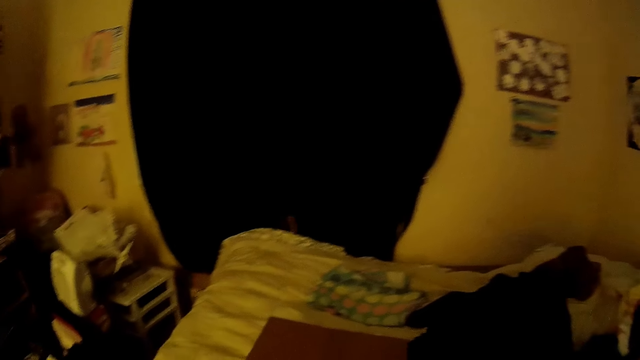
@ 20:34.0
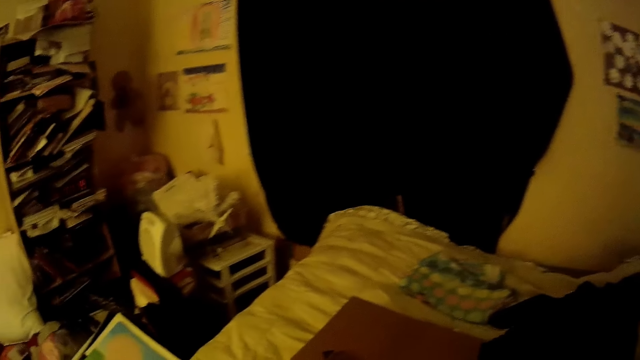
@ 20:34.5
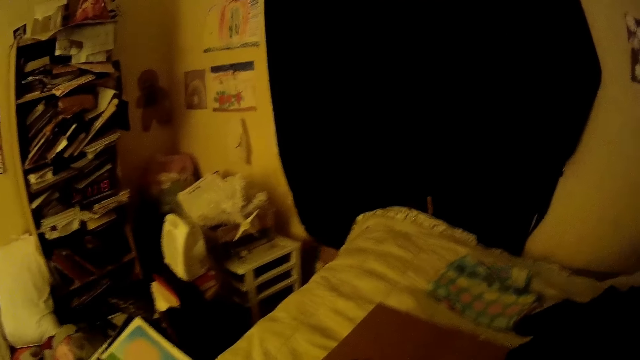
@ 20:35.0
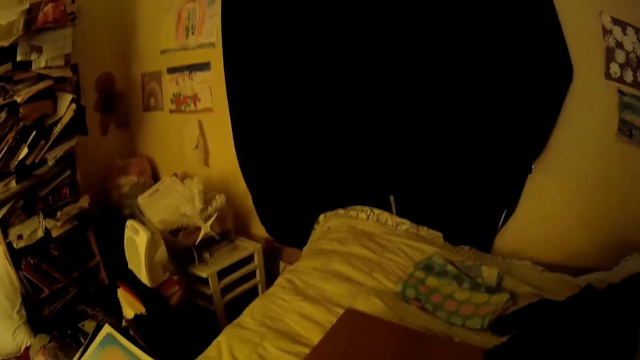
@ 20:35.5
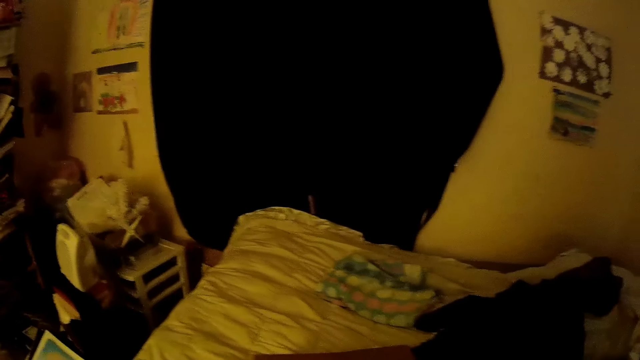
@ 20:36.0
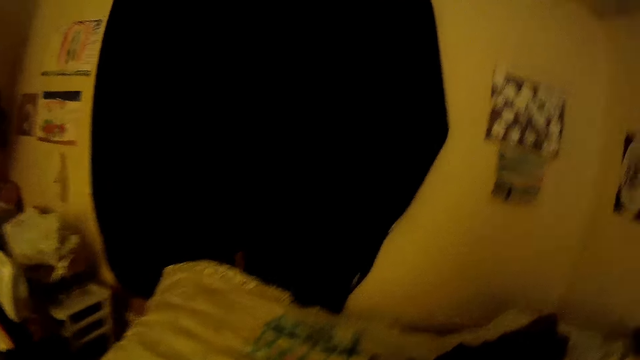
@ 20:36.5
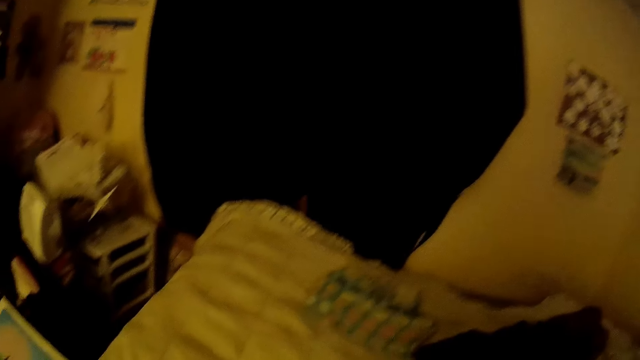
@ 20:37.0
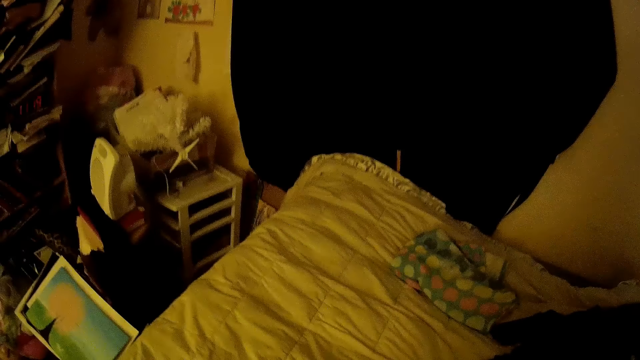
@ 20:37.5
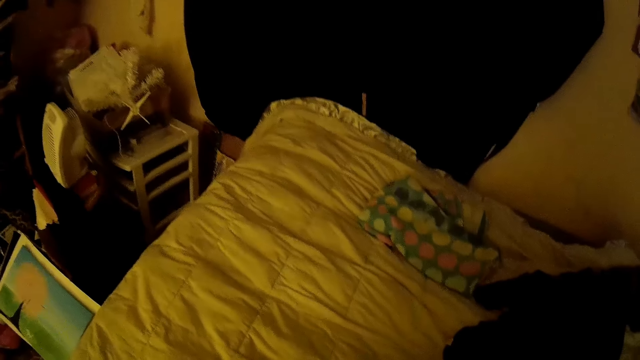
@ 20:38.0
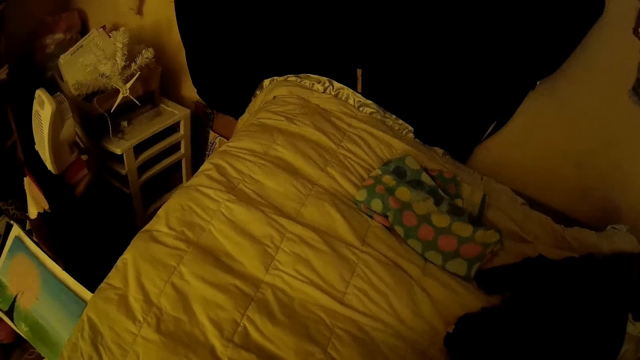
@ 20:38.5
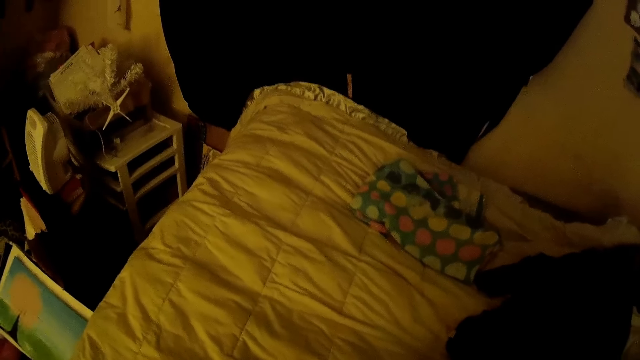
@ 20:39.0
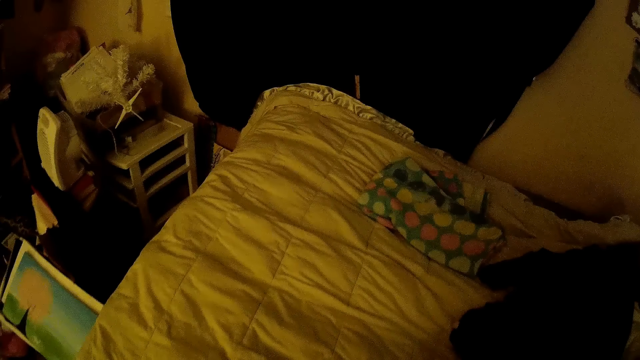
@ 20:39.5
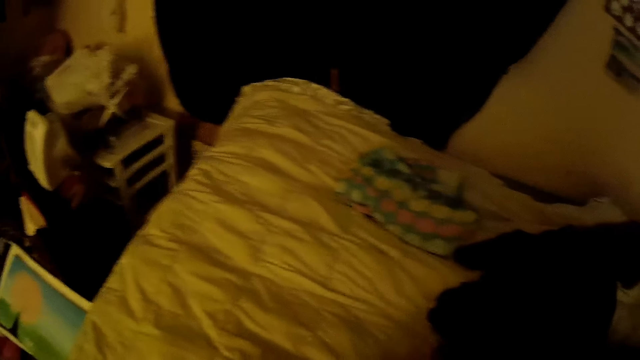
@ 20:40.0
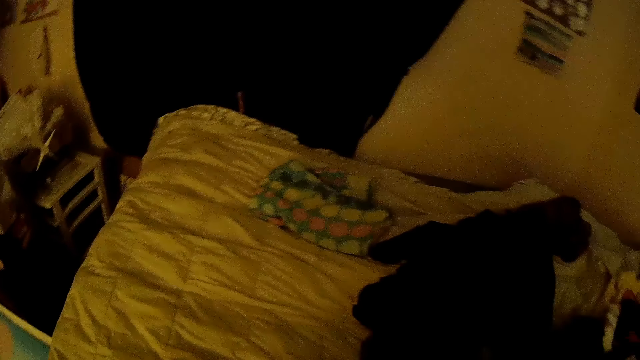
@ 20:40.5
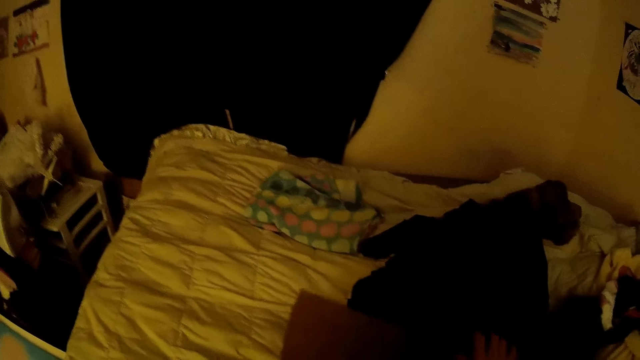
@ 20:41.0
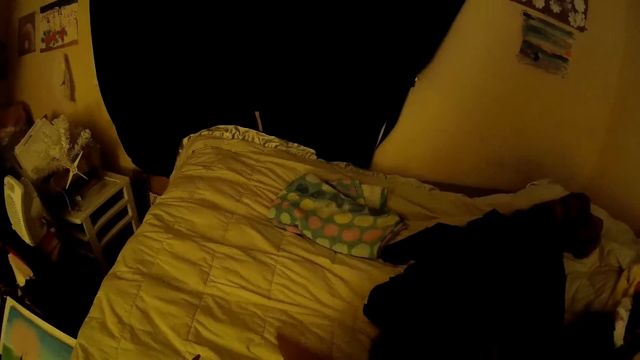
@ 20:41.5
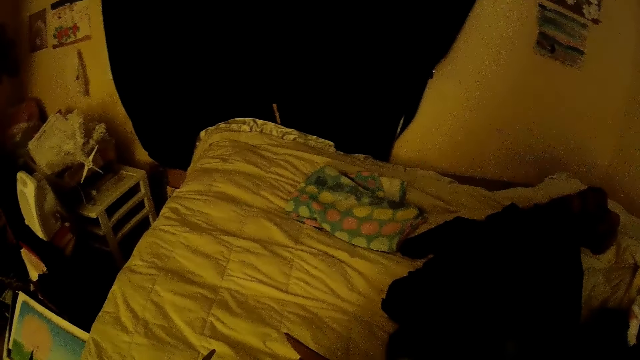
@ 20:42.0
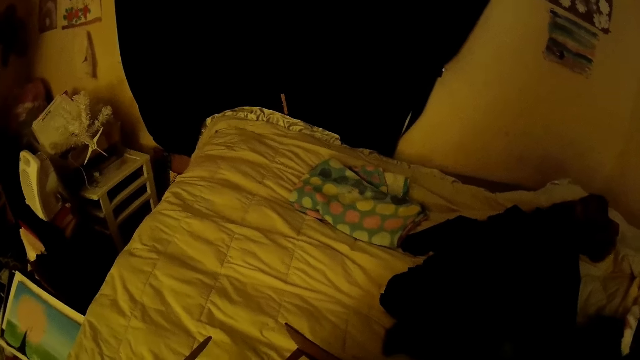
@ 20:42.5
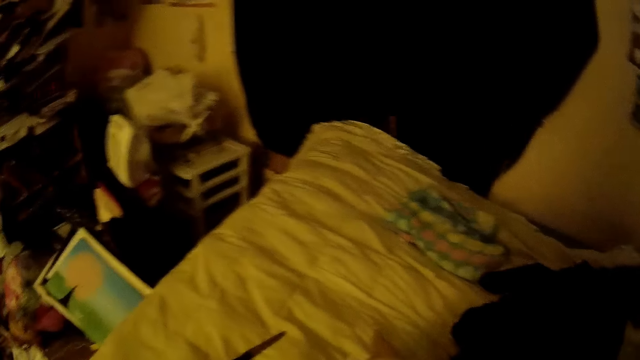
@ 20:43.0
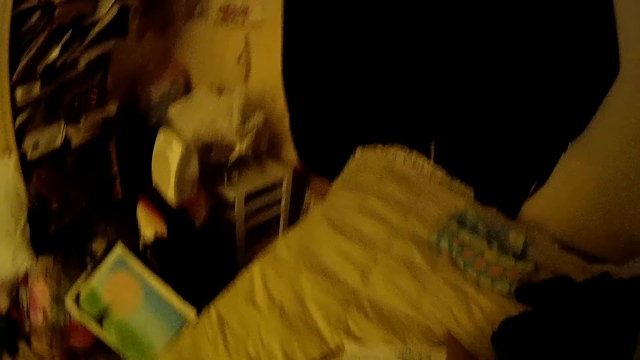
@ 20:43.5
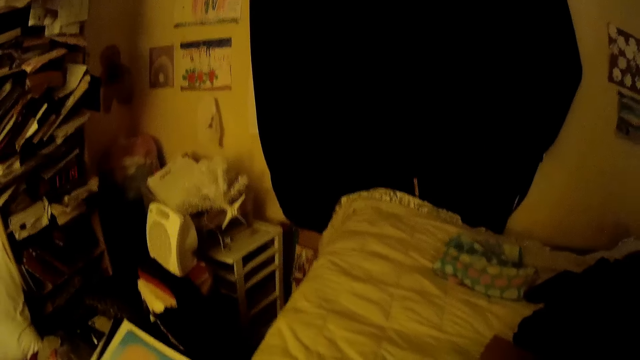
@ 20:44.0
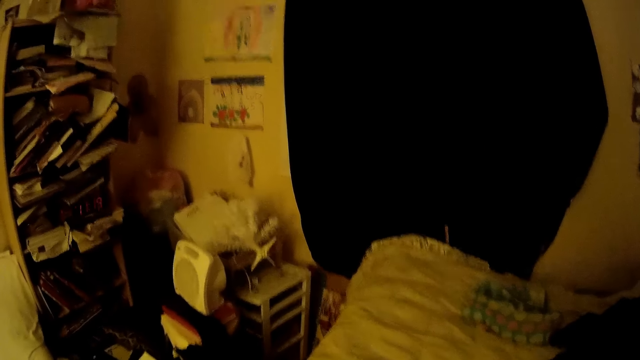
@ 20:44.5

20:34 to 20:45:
The camera wearer carries the box from the bed with both hands.

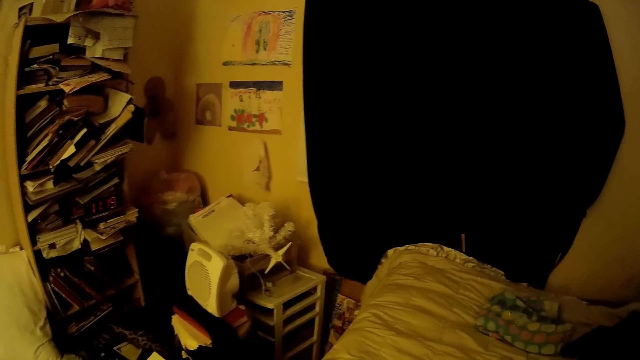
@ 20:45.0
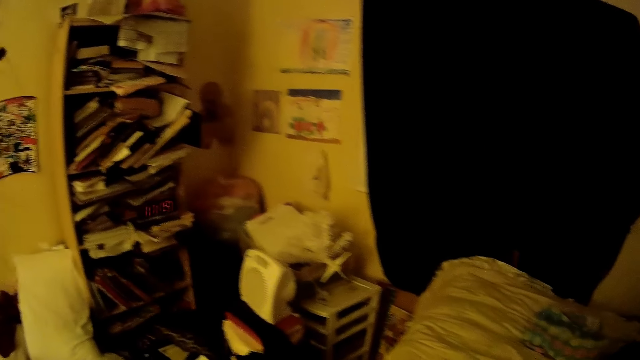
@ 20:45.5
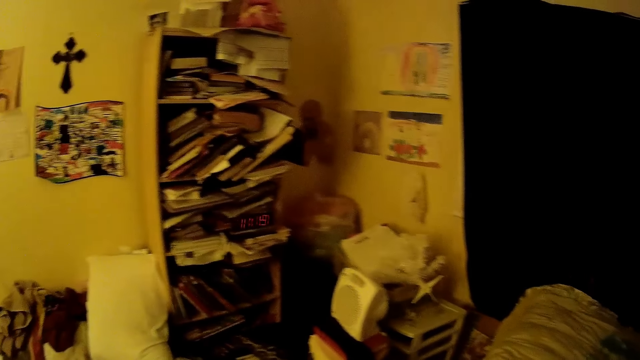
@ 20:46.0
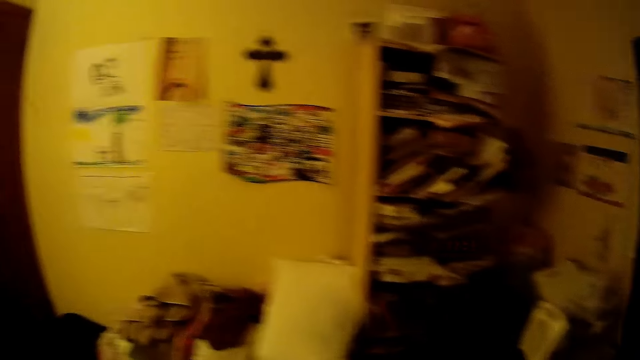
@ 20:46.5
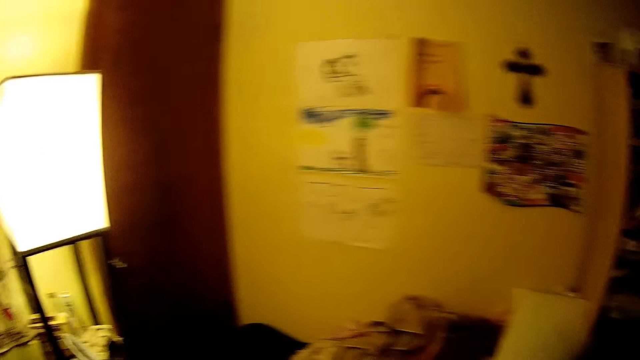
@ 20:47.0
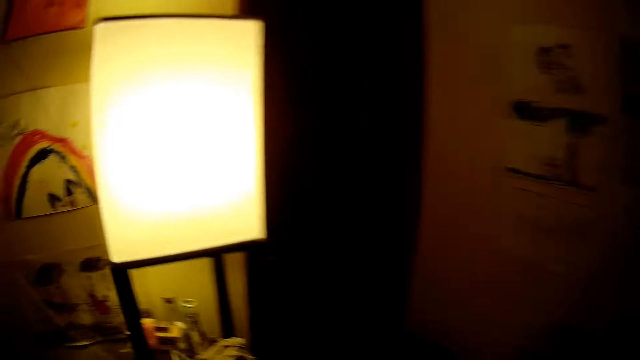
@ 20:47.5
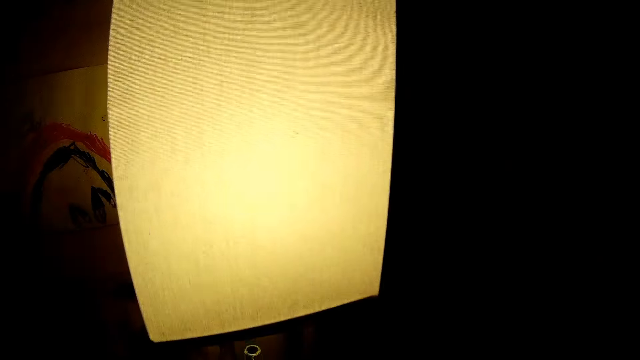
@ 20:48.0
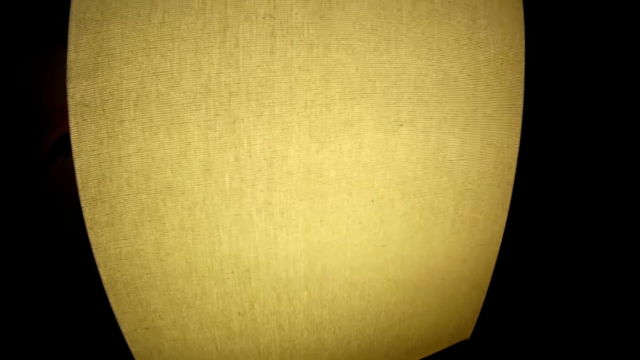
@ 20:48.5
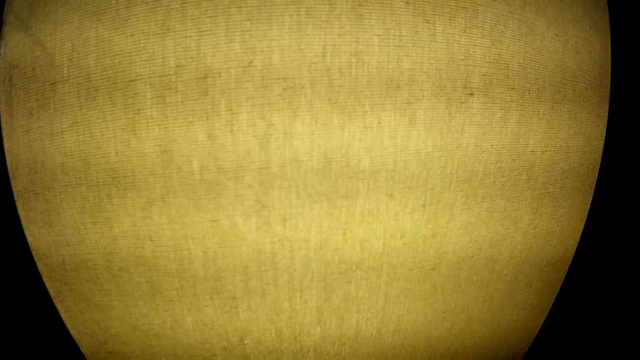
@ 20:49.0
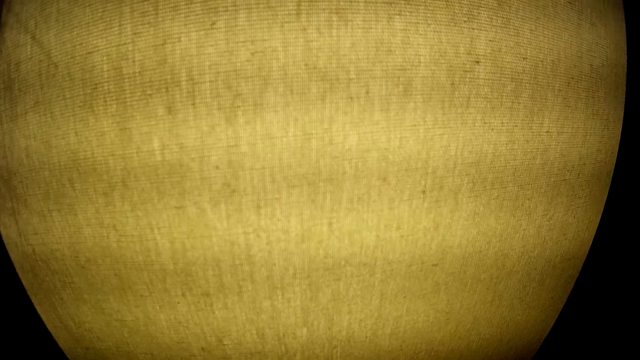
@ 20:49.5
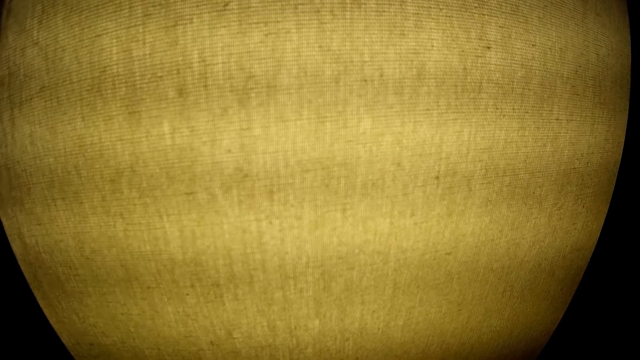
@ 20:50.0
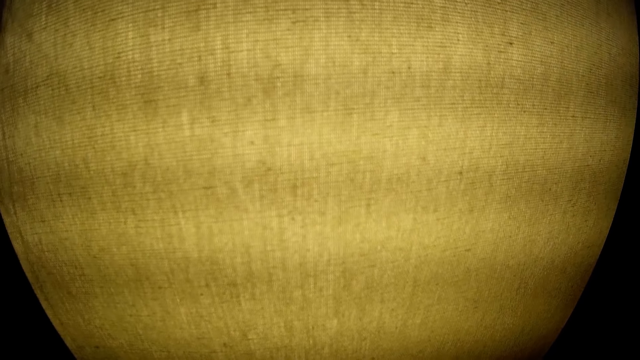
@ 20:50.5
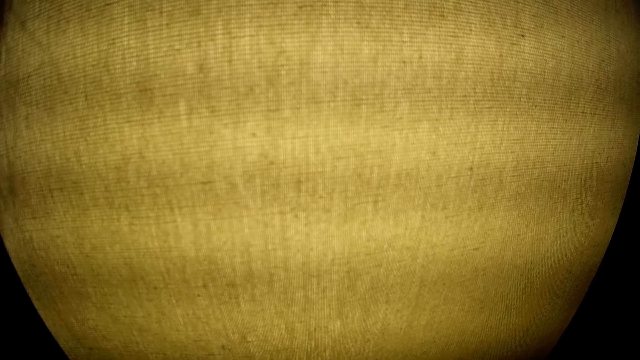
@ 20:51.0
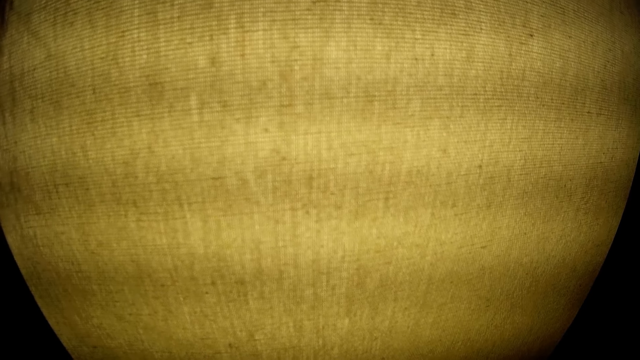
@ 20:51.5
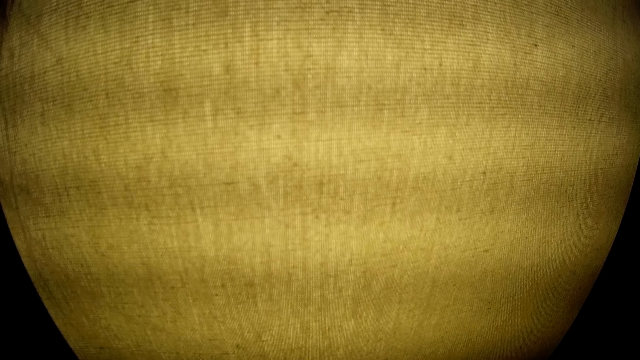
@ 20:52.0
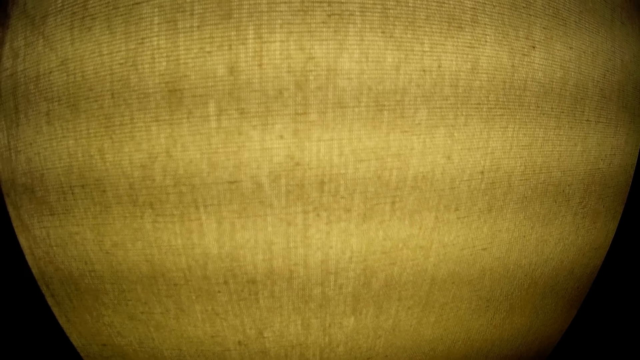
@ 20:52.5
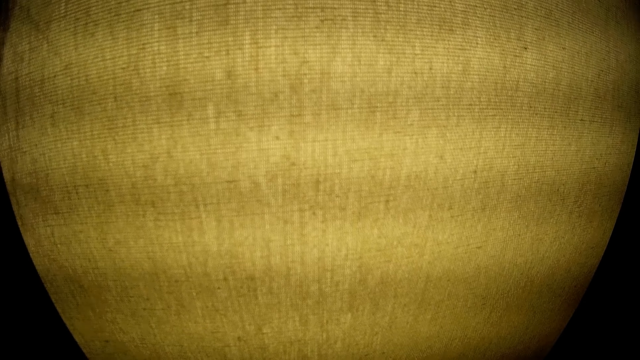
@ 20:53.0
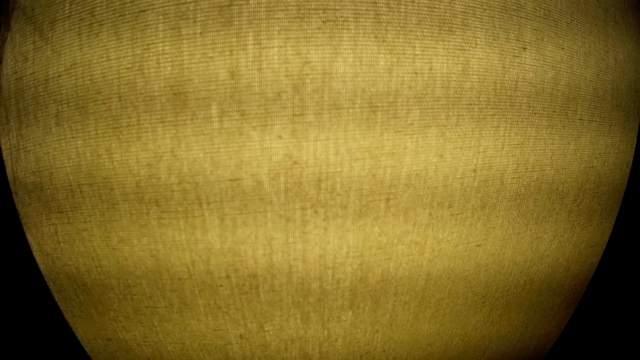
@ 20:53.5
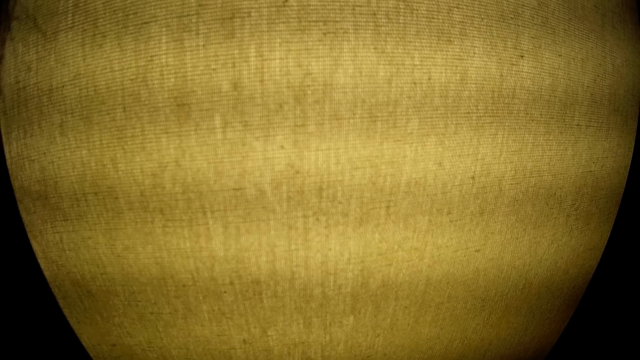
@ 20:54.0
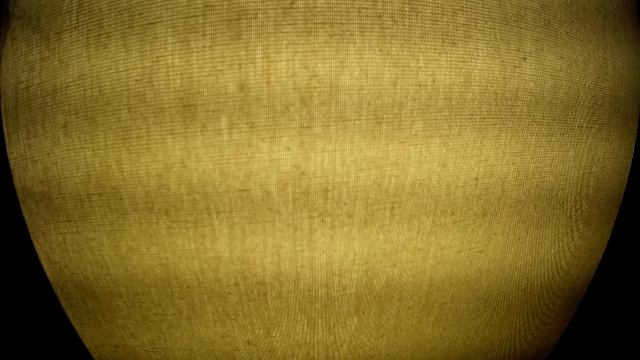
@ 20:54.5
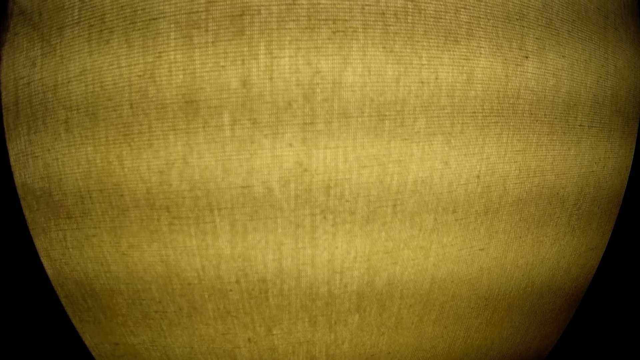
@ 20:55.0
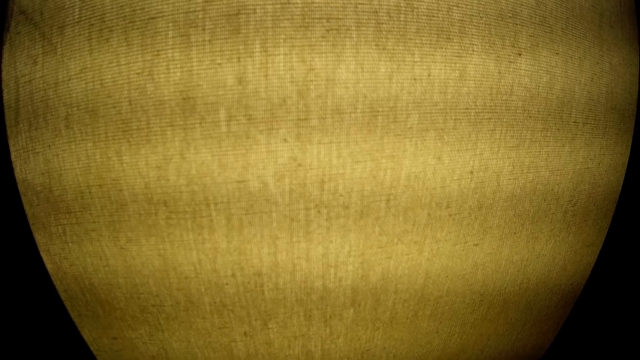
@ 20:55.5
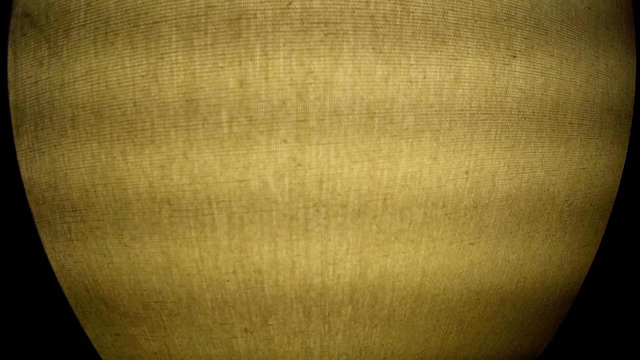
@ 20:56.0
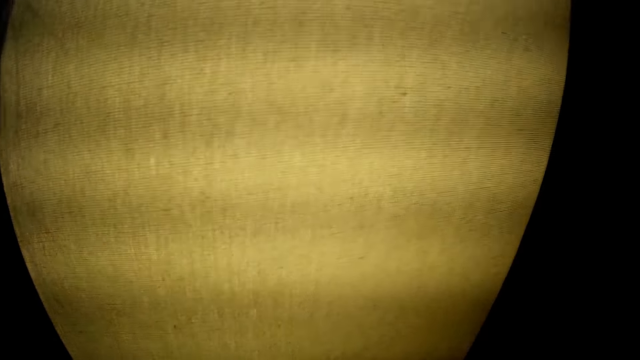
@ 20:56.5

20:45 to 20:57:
The camera wearer looks at the lamp.
